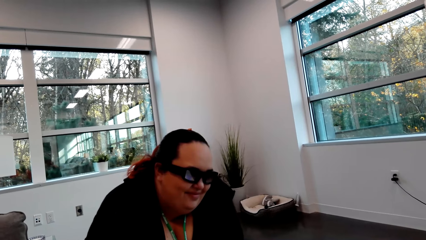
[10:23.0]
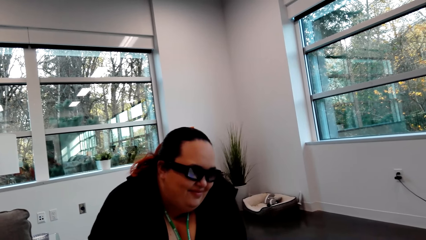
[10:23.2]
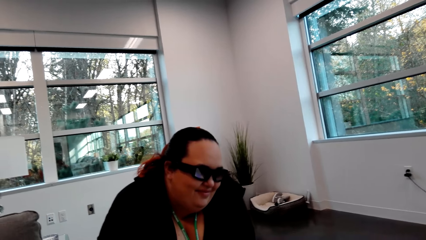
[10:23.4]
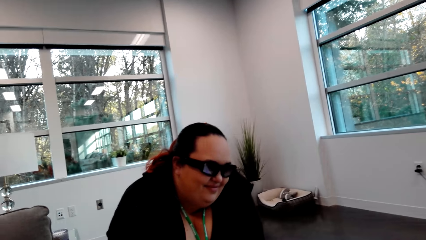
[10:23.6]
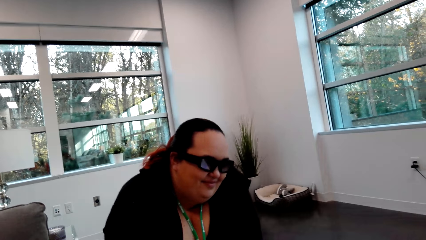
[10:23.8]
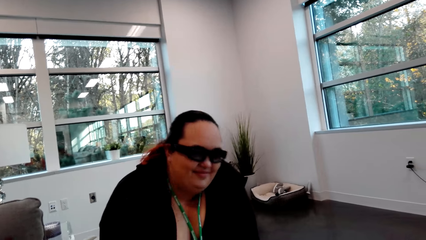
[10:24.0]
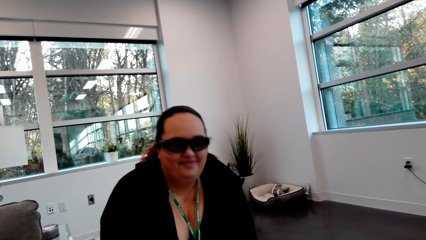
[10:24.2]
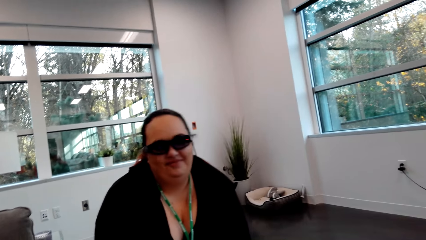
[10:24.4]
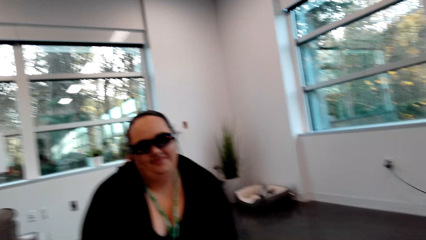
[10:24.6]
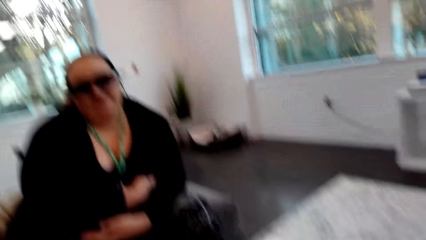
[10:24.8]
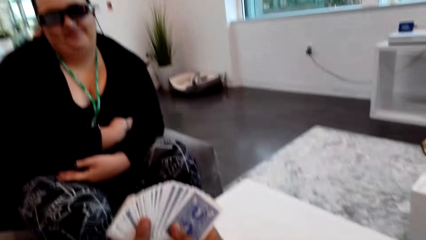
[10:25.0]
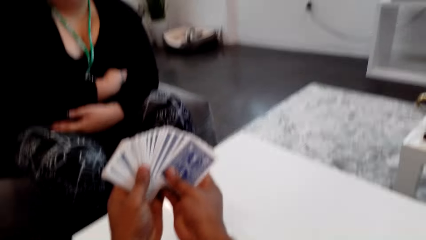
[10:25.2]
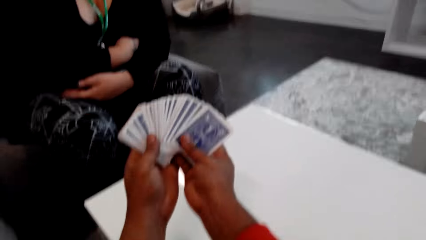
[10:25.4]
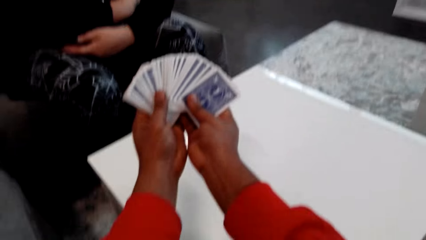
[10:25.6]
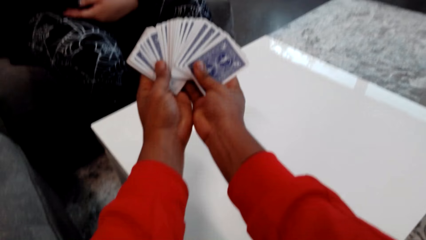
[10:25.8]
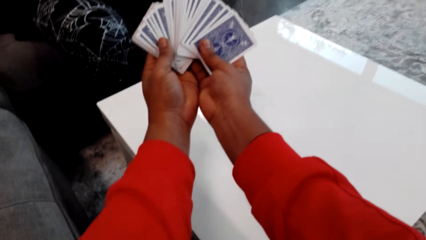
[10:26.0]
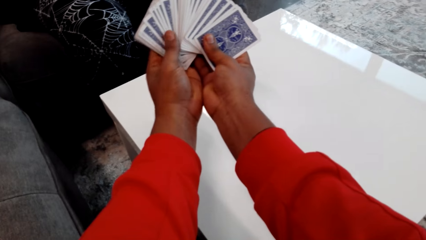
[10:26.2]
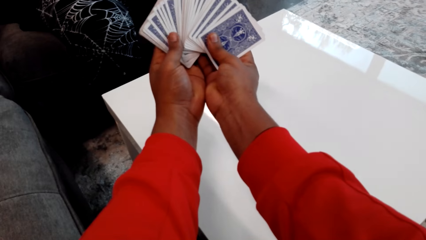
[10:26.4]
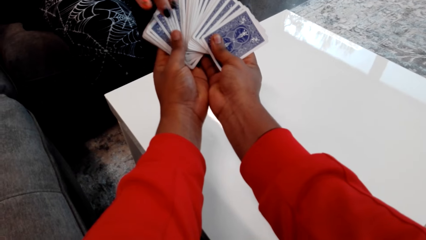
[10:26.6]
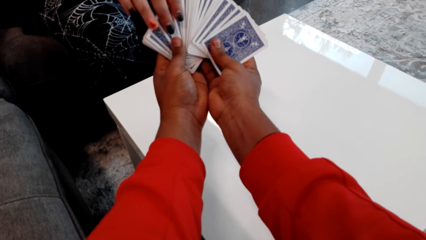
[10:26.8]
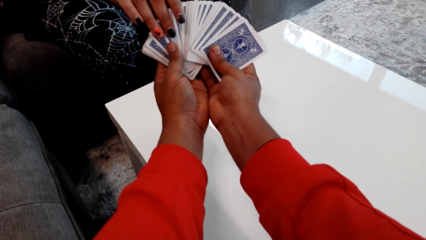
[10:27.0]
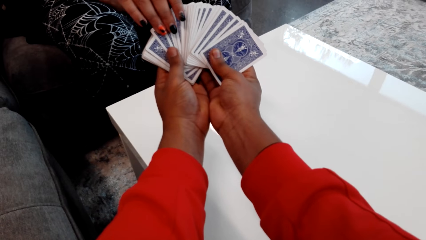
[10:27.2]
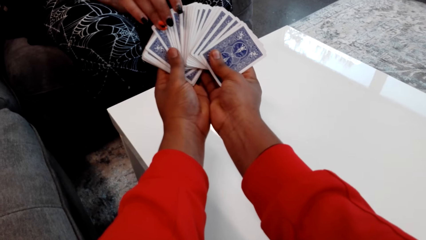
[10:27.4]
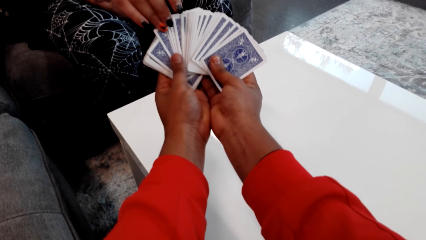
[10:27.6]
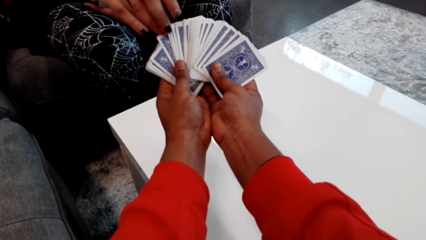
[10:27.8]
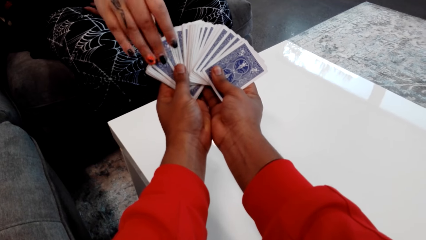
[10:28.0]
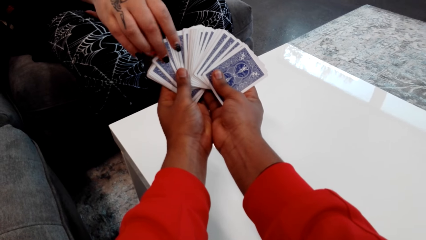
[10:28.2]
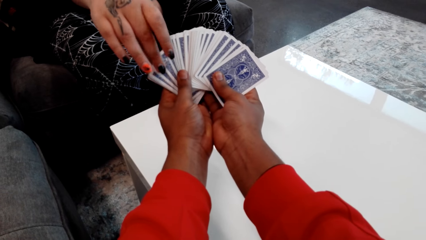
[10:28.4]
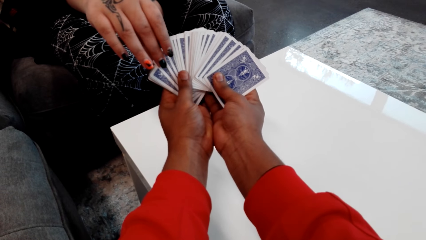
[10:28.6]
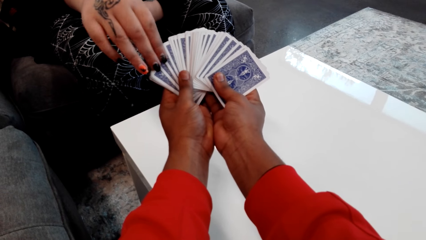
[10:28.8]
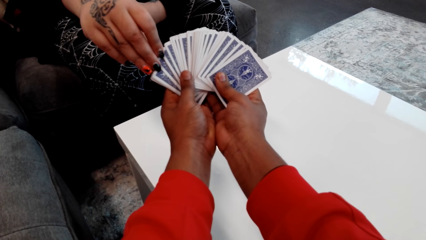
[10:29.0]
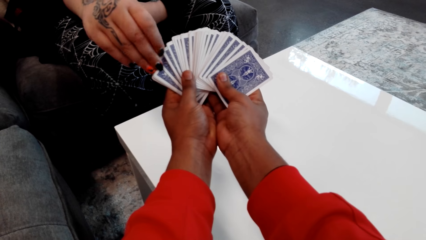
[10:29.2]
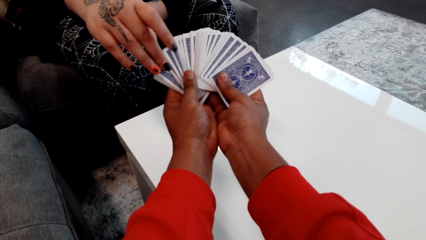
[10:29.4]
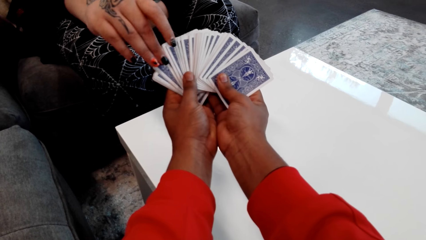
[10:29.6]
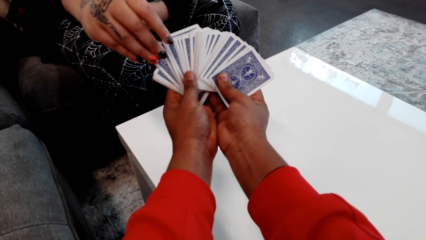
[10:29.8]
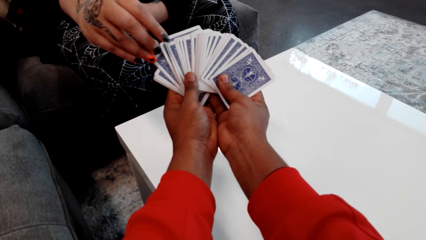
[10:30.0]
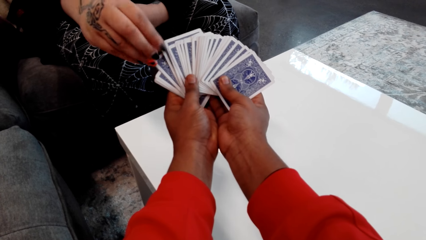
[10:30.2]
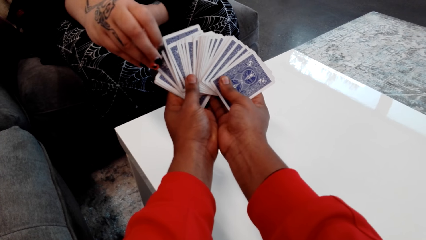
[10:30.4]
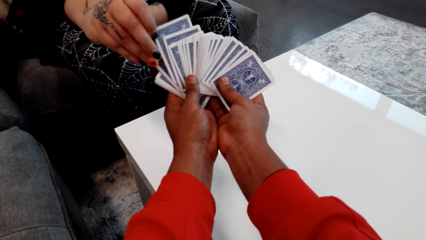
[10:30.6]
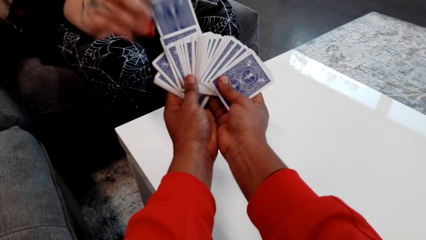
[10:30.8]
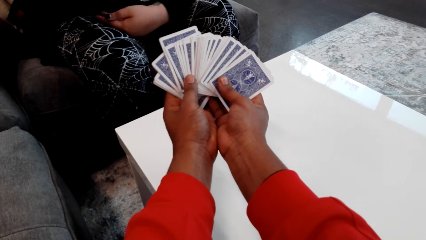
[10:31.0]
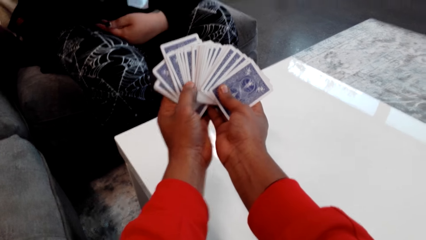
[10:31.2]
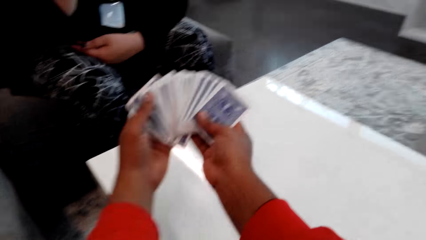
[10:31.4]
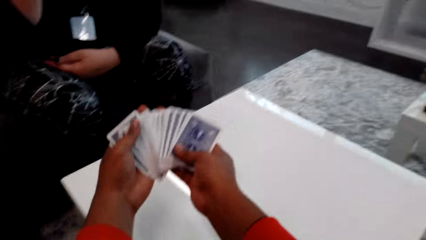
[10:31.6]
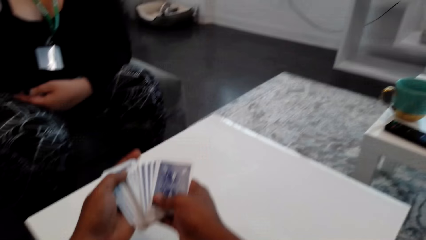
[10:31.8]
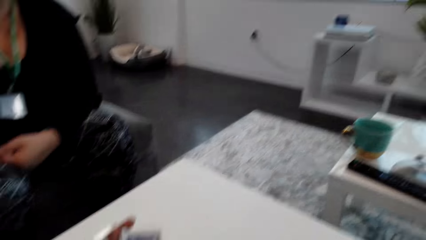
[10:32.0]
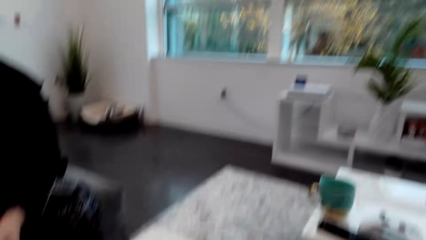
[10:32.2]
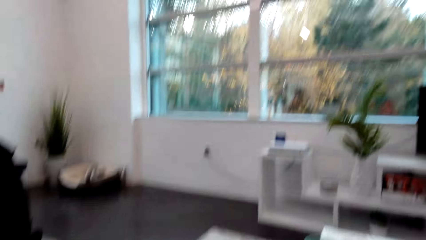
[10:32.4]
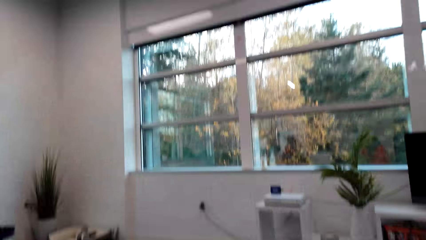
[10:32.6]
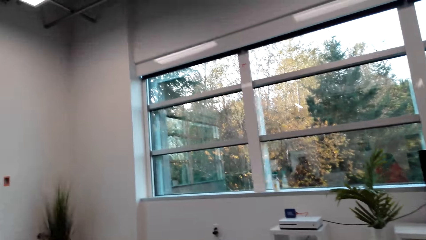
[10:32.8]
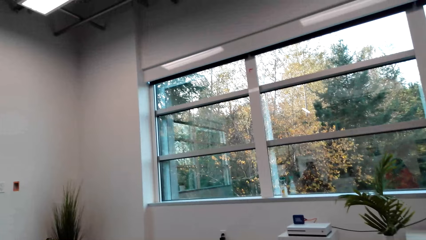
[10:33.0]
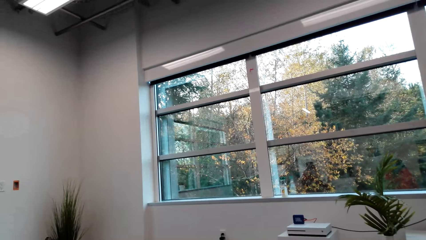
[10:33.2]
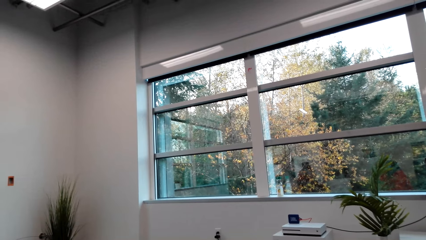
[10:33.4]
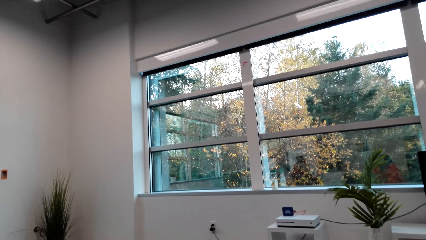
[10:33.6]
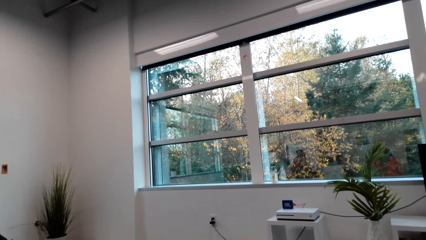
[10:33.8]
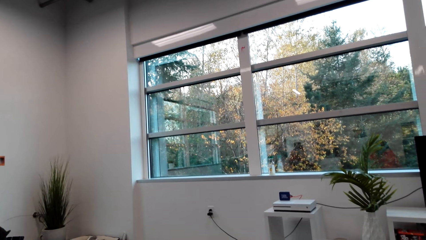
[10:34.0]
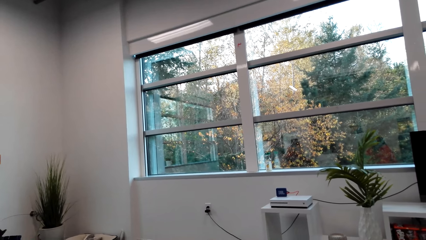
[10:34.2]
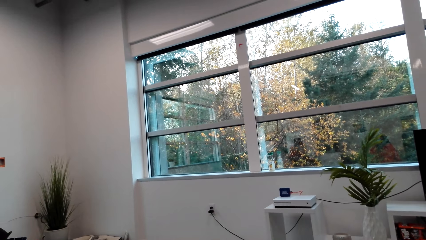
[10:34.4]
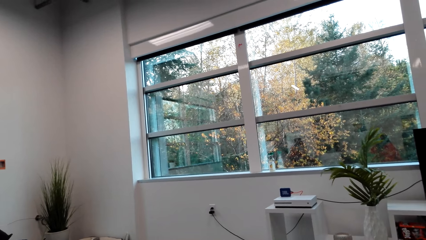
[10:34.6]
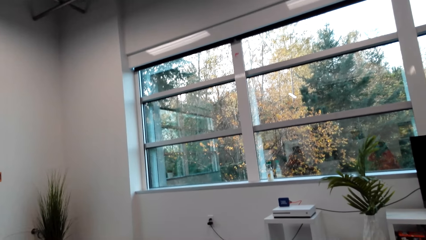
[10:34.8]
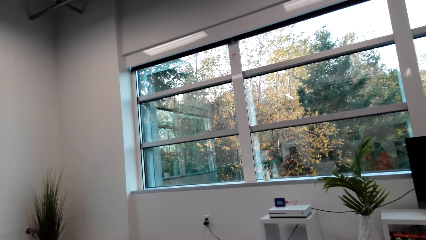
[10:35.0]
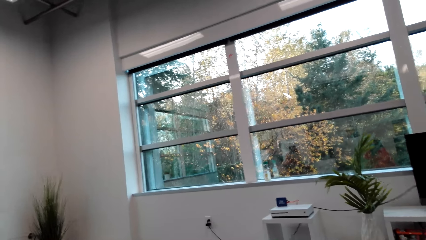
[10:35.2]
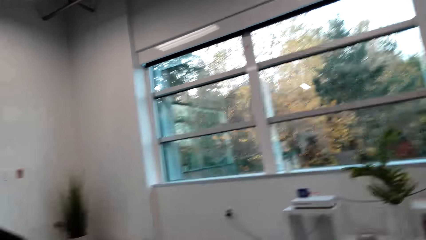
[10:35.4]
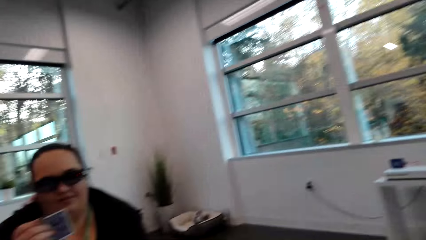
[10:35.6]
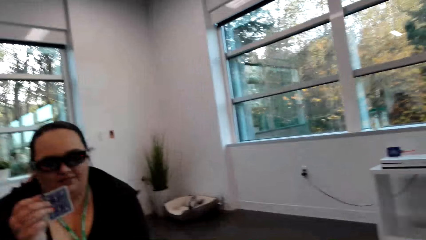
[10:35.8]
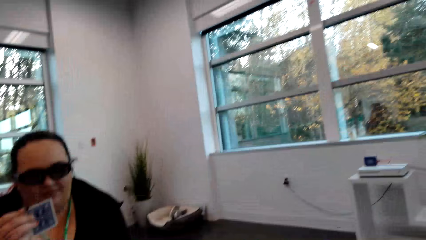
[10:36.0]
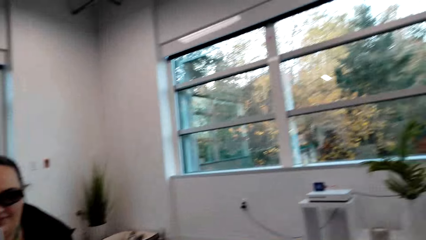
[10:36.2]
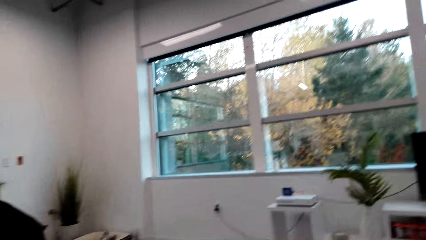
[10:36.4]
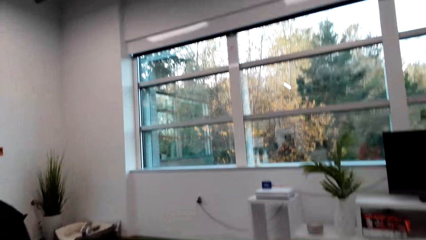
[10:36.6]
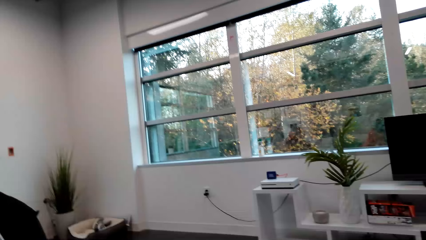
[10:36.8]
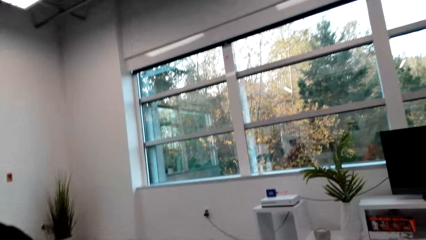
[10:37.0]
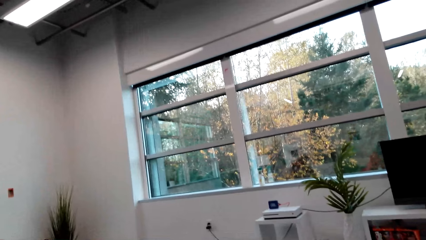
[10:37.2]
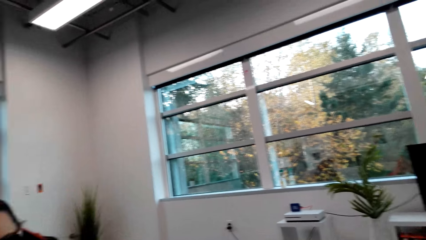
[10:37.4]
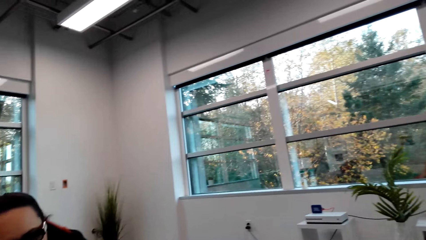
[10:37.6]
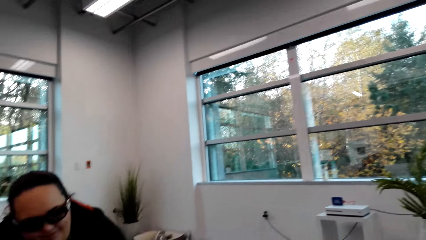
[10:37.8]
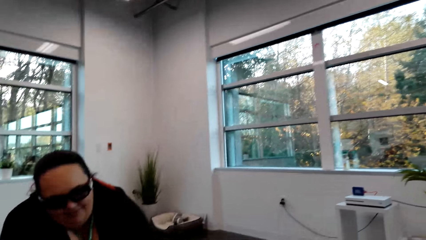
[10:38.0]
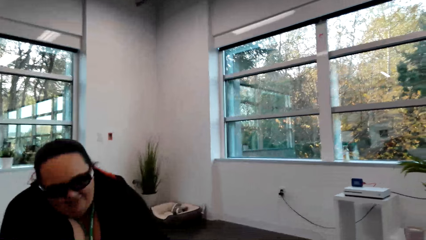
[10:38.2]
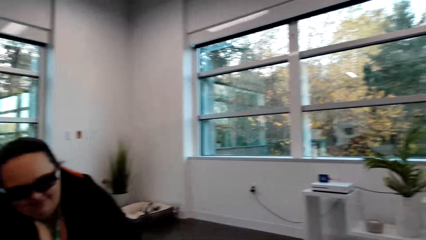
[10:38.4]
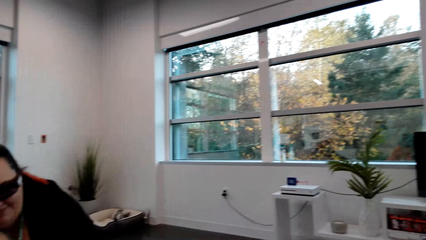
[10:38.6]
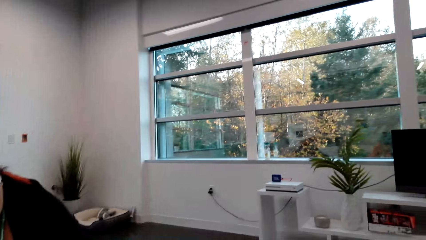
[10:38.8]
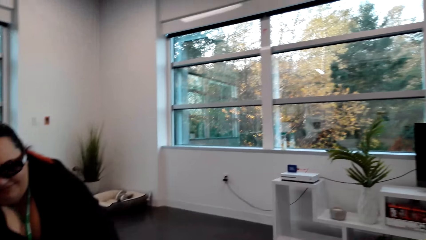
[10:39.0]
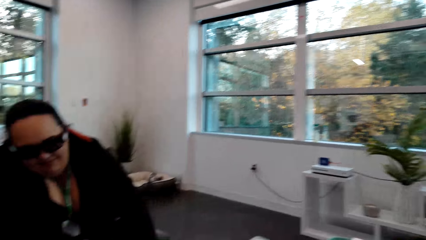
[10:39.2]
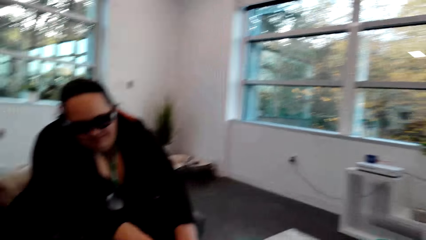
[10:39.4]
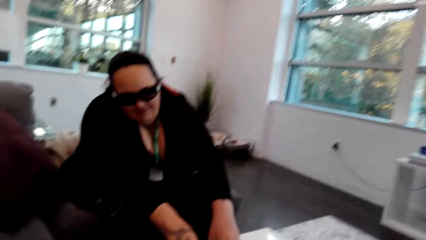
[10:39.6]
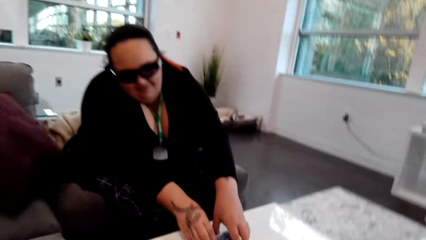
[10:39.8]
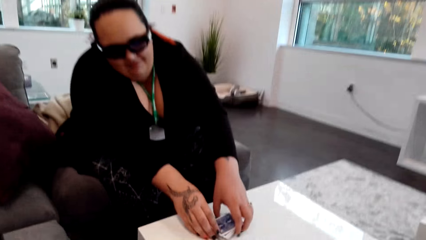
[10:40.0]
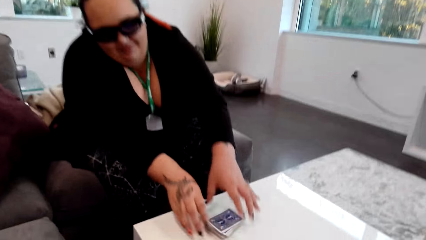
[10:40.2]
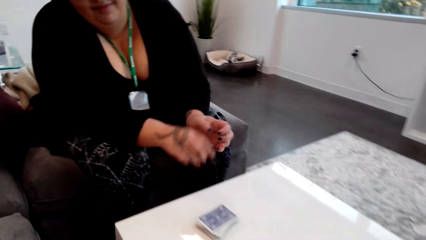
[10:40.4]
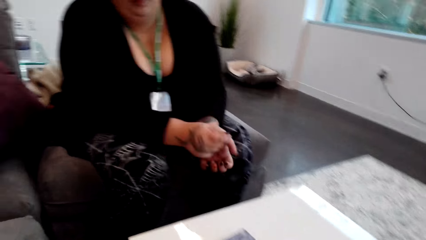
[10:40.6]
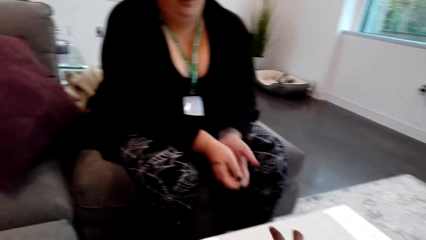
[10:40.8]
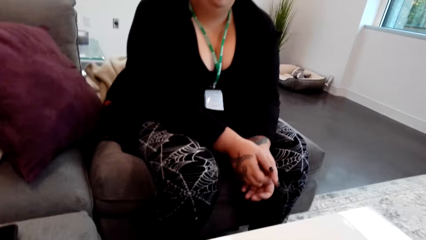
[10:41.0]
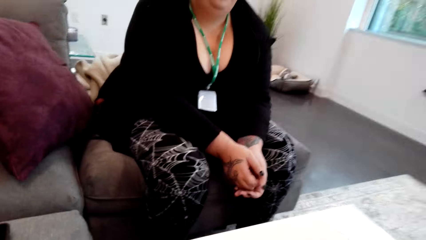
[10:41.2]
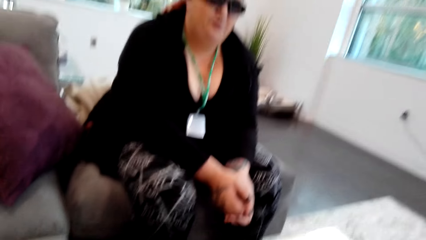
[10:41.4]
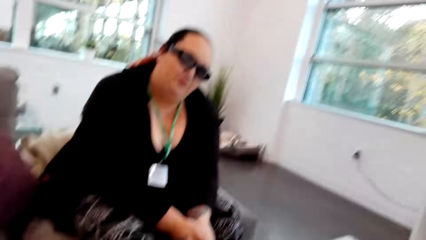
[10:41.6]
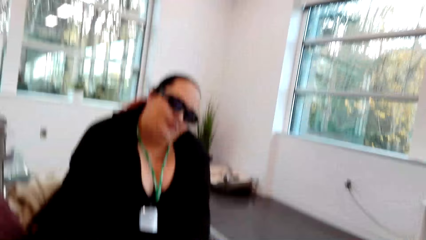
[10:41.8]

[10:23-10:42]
The camera wearer picks the cards from a woman. The woman picks a card out of the camera wearer. The woman puts the cards together. The camera wearer interacts with the woman. They hold the card on the hand. The woman puts the card on the pile of cards. The camera wearer puts the card down.
